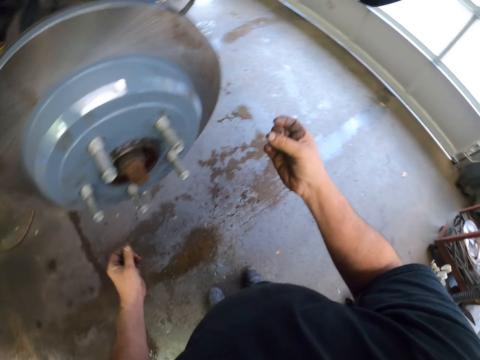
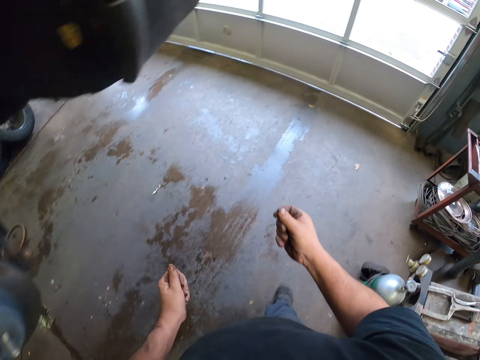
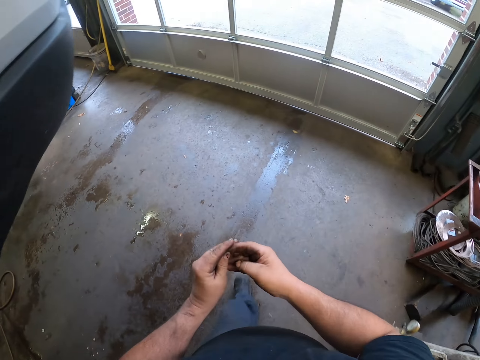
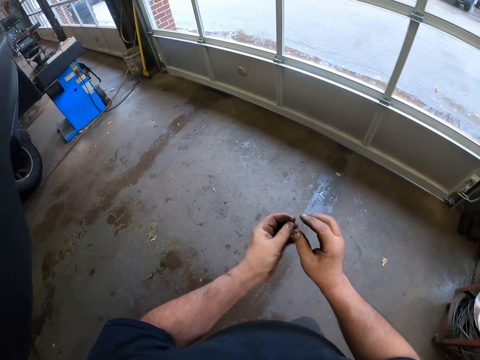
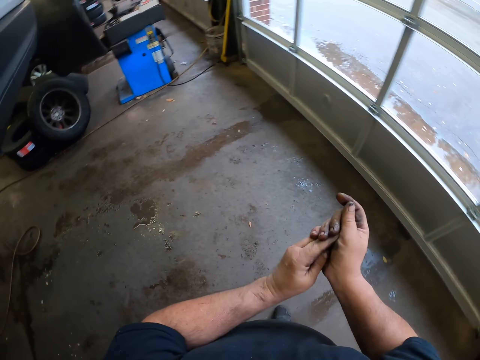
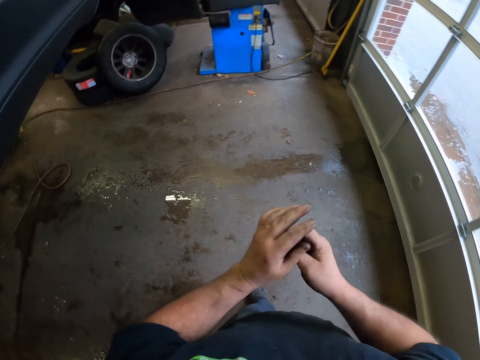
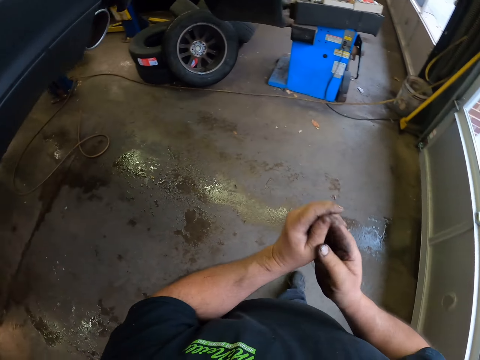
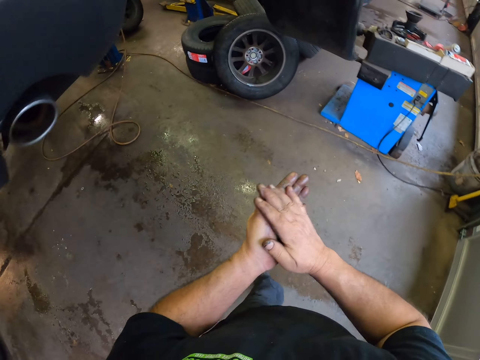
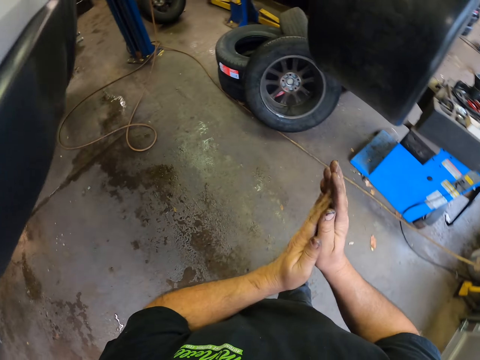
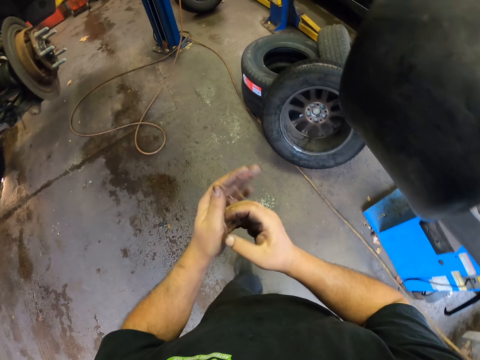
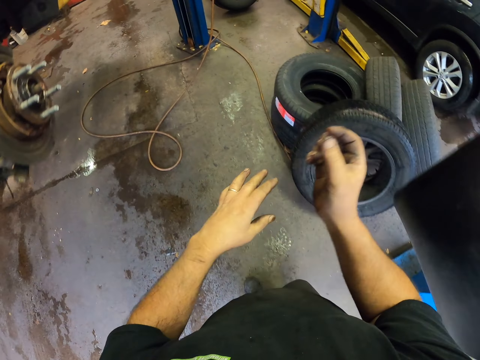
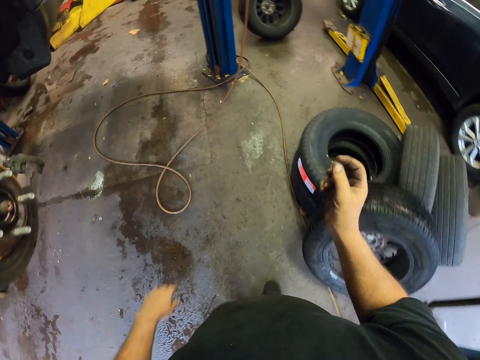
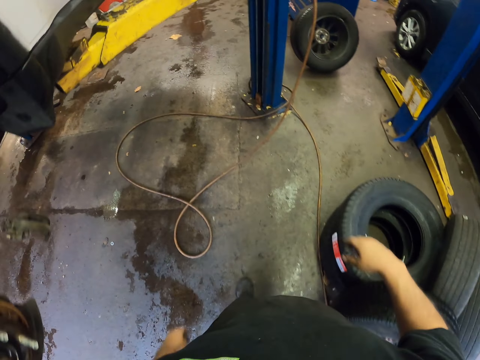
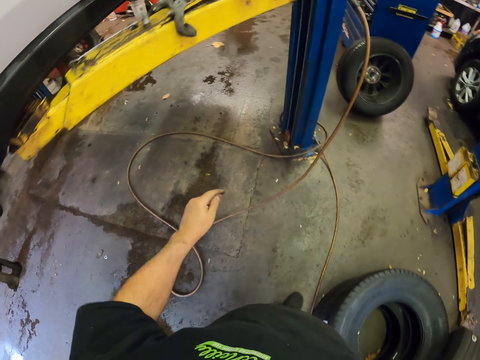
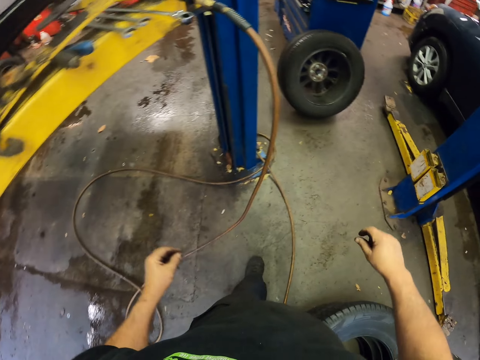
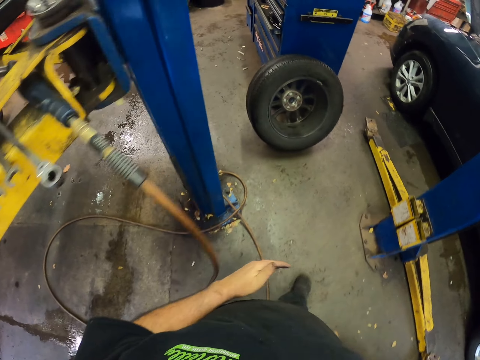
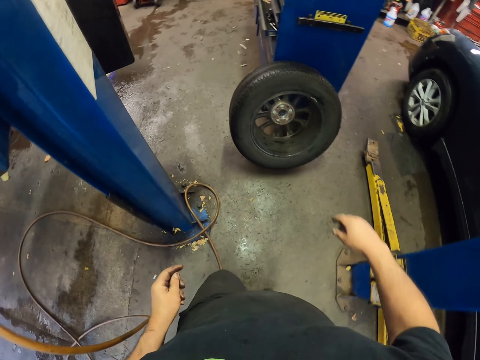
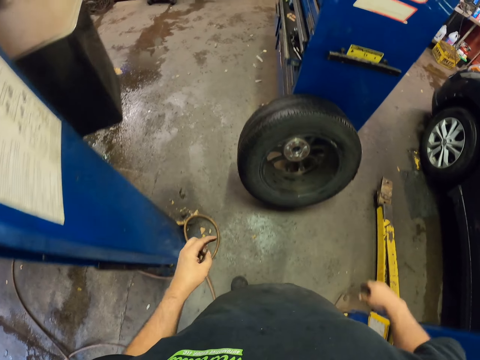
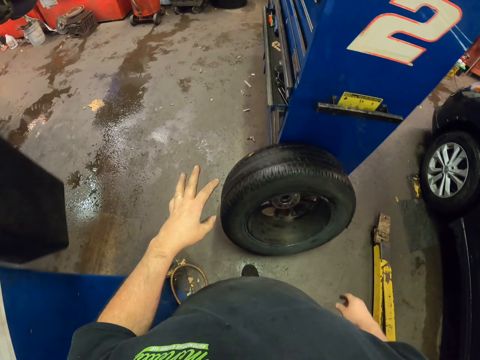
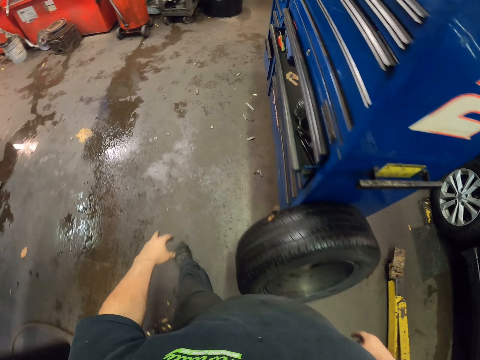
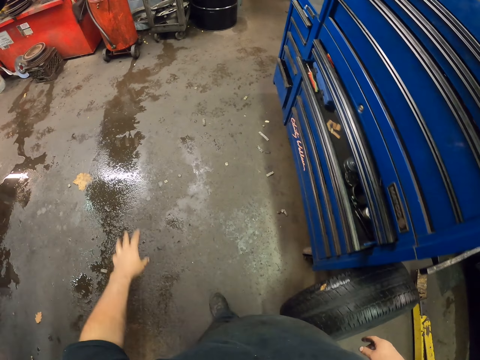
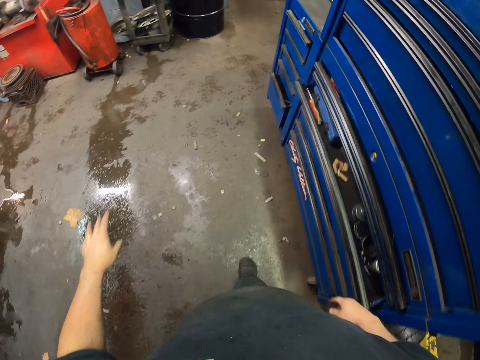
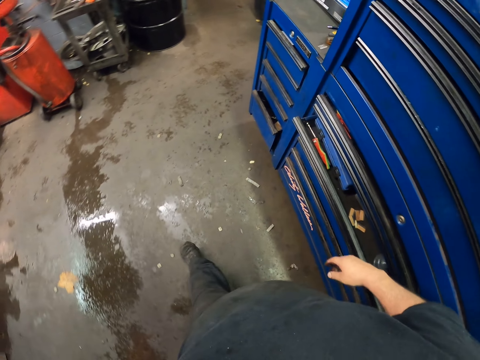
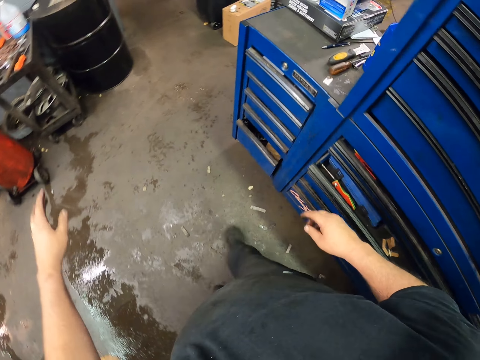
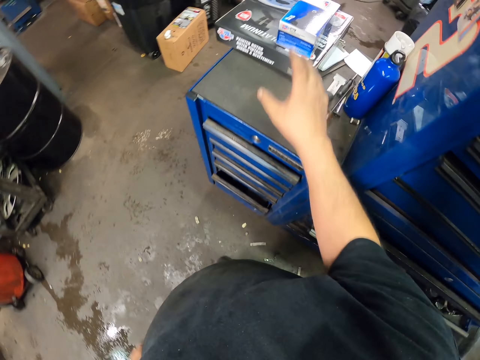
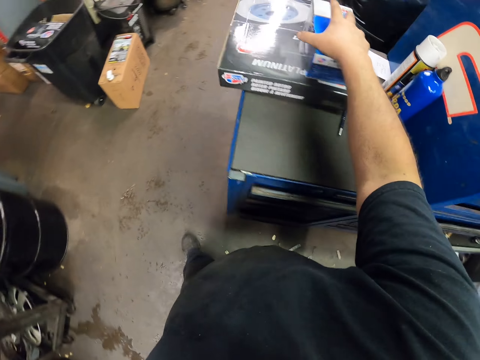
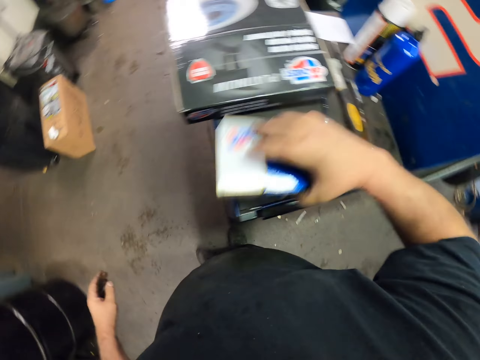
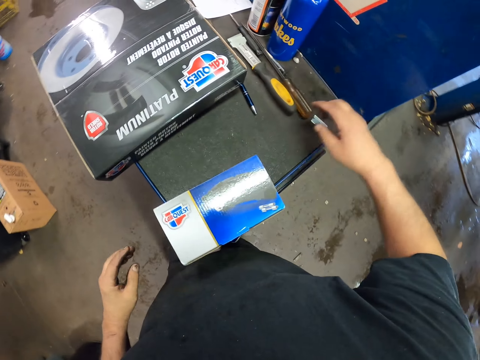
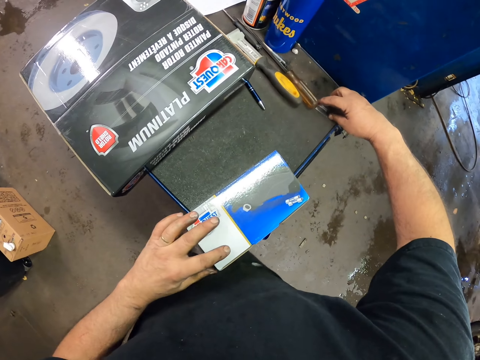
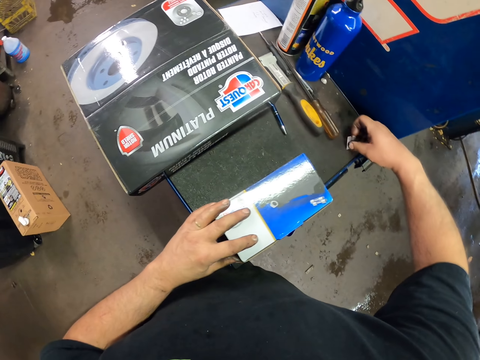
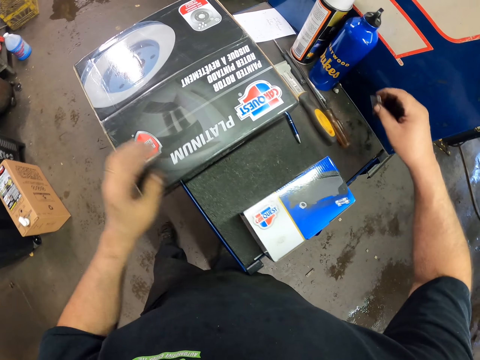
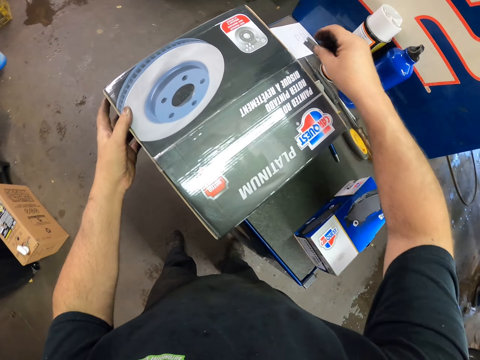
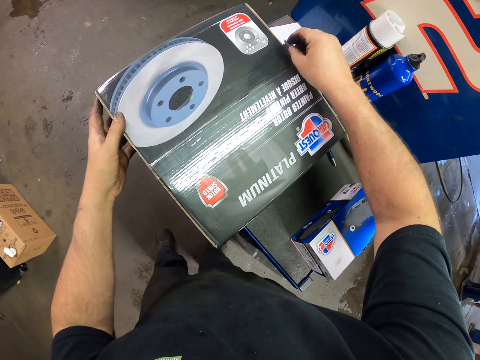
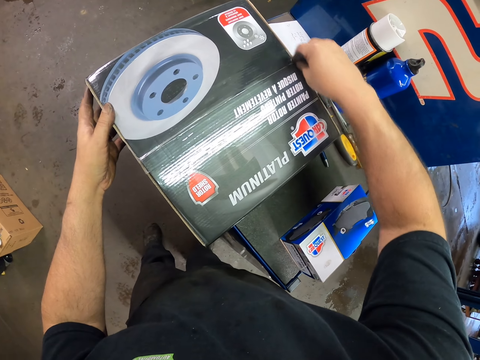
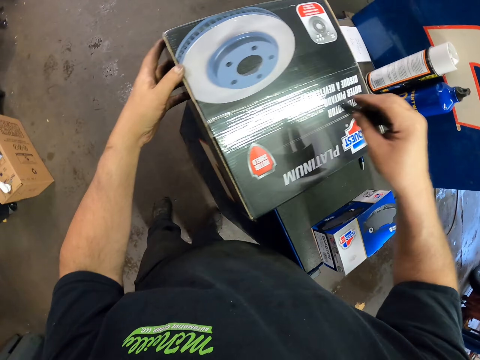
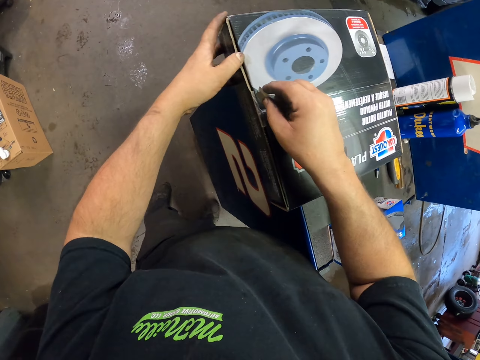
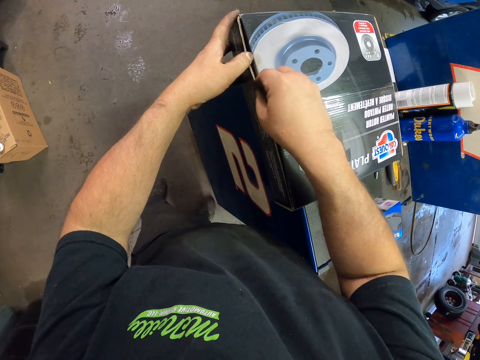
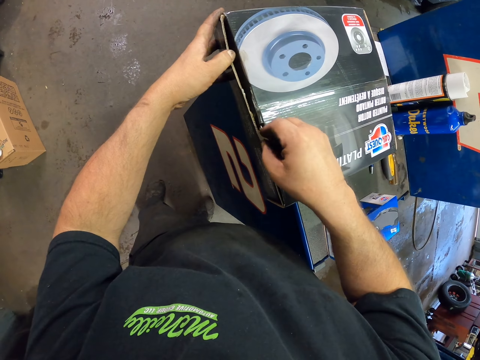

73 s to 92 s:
The camera wearer rubs his fingers. He walks in the garage. He moves the brake pad box on the table. He picks up a box and puts the box down. He picks up a razor-like metal. He opens the brake drum box with the razor-like metal.

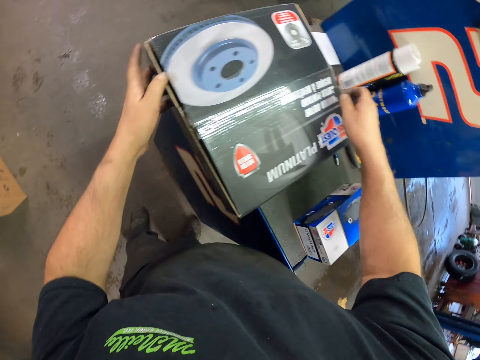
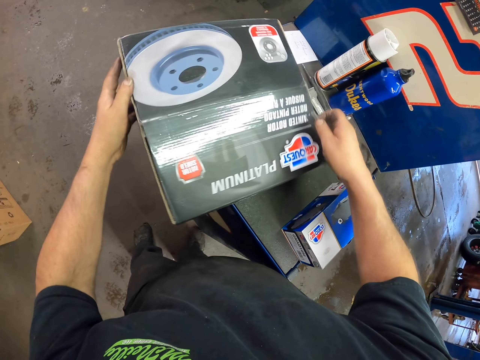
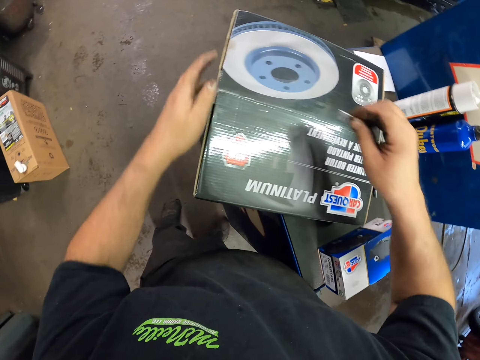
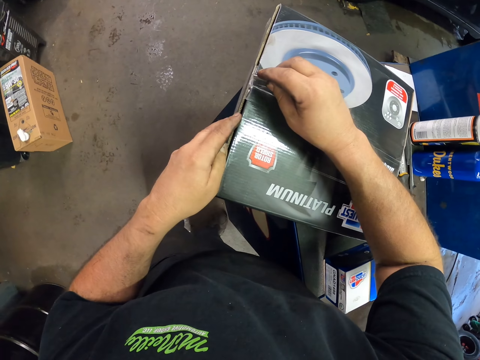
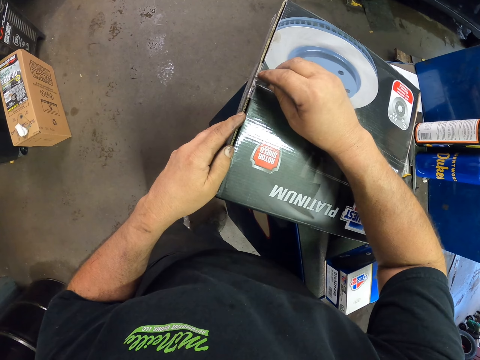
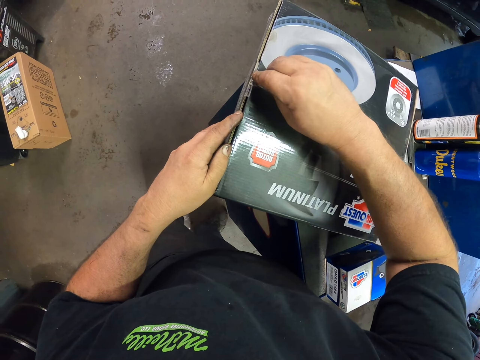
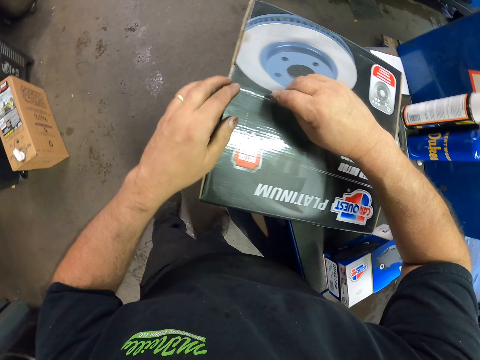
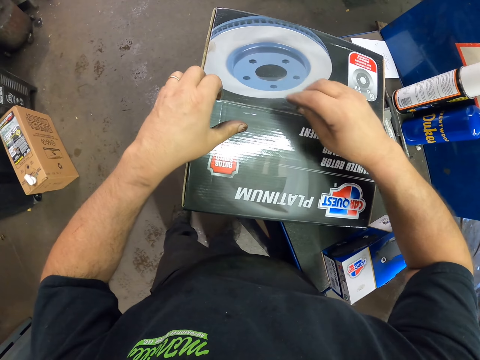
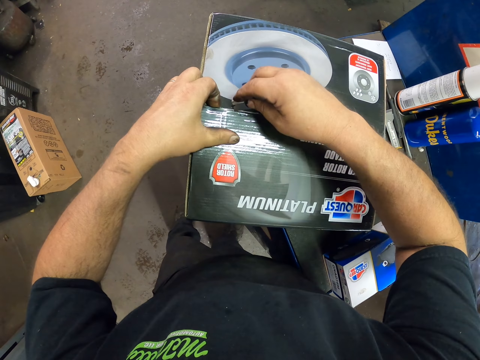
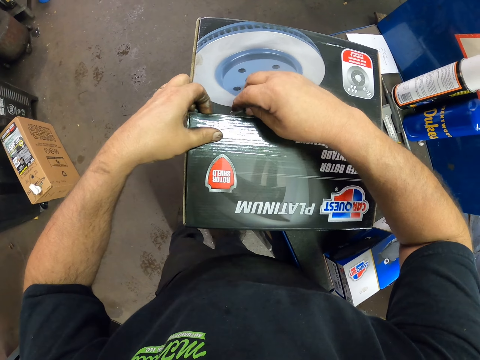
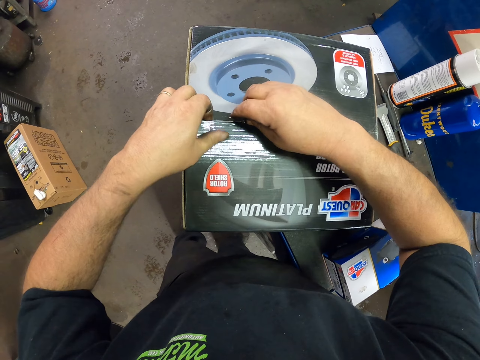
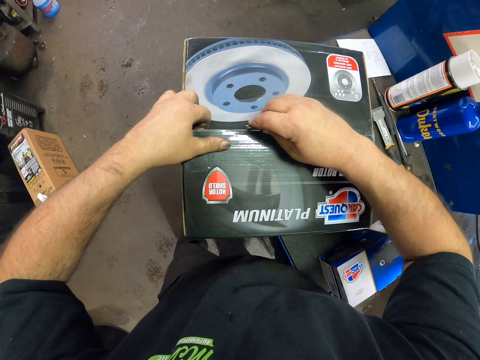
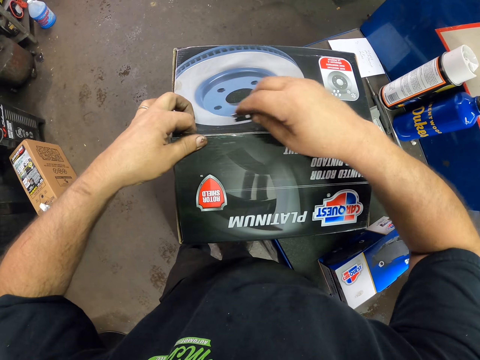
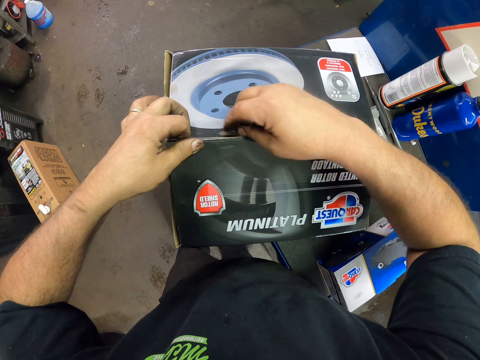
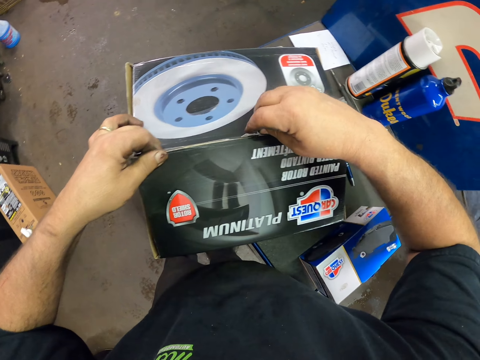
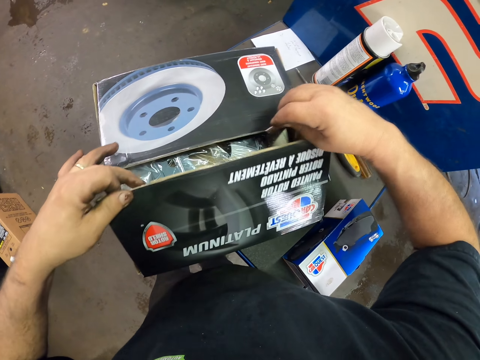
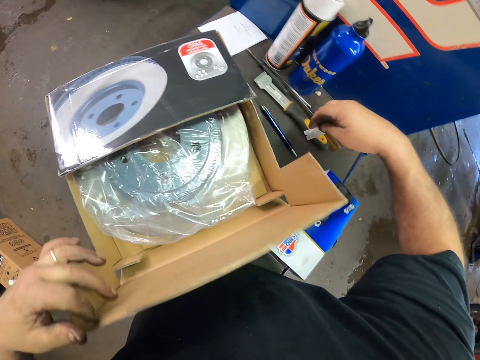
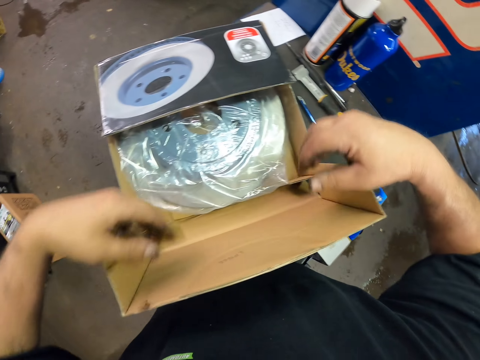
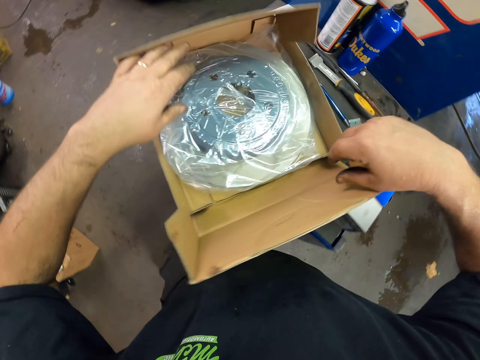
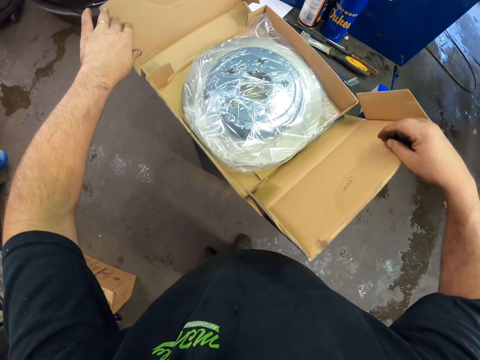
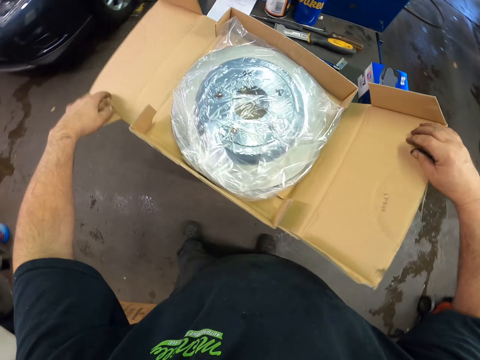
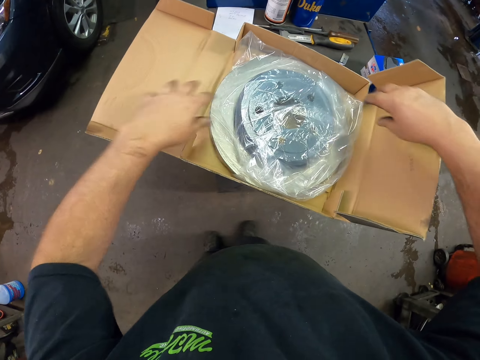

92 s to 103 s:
The camera wearer drops the razor. They open the brake drum box.
